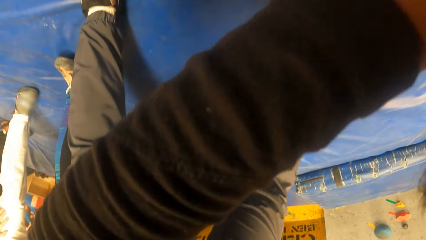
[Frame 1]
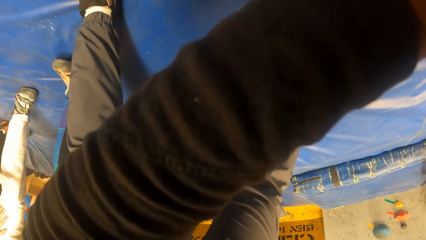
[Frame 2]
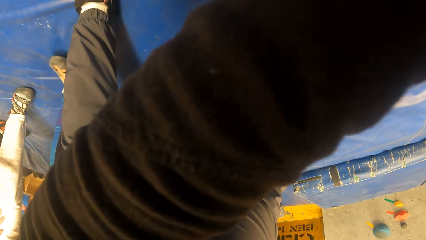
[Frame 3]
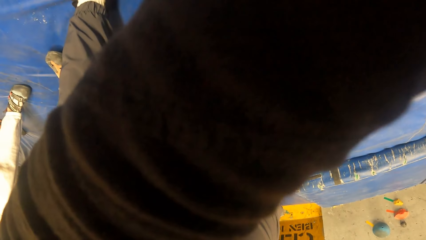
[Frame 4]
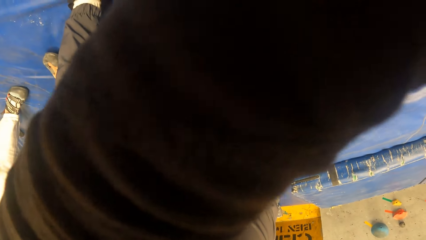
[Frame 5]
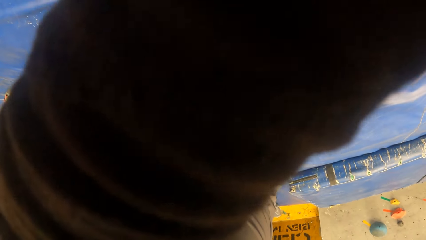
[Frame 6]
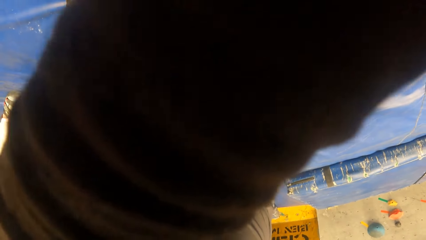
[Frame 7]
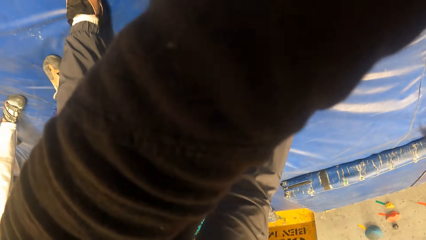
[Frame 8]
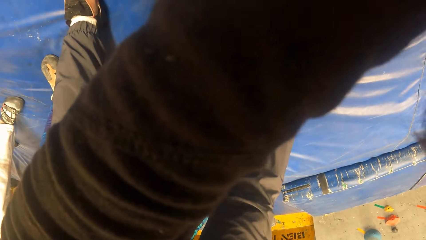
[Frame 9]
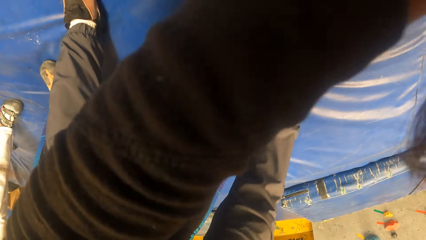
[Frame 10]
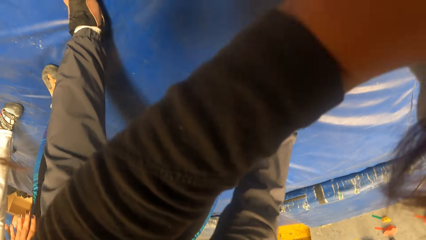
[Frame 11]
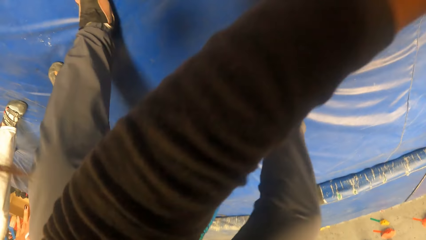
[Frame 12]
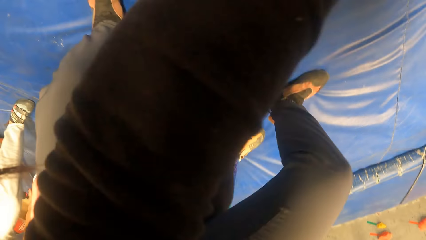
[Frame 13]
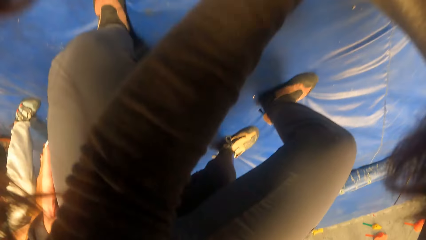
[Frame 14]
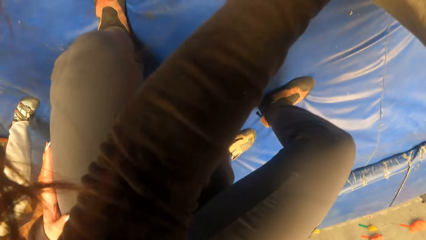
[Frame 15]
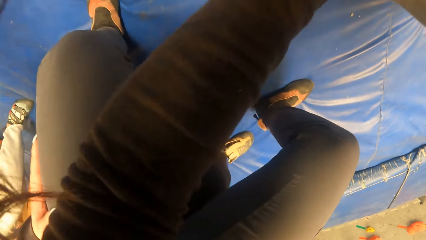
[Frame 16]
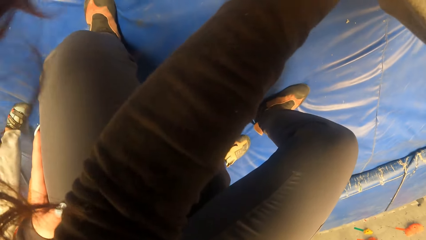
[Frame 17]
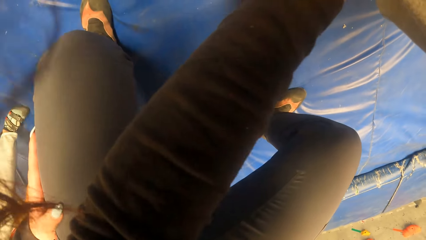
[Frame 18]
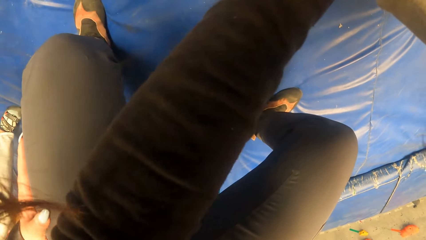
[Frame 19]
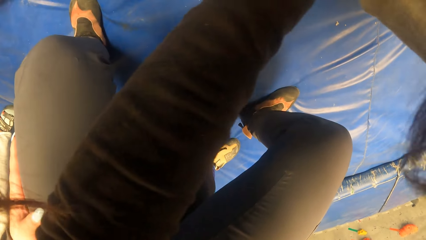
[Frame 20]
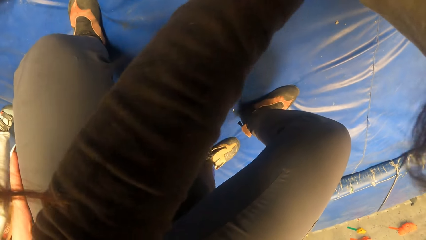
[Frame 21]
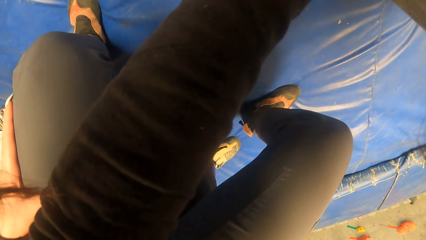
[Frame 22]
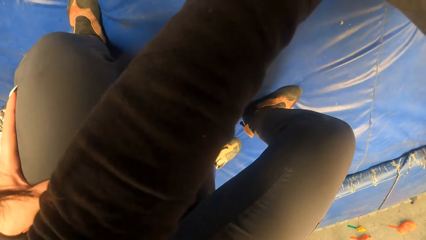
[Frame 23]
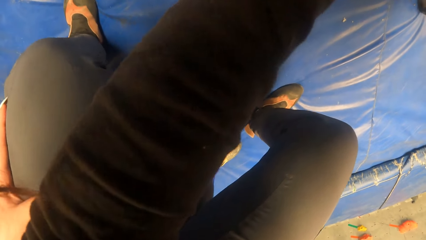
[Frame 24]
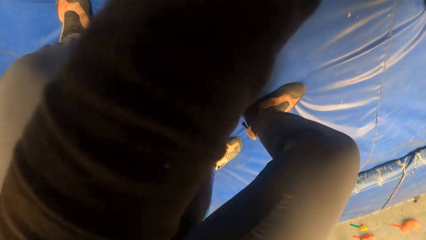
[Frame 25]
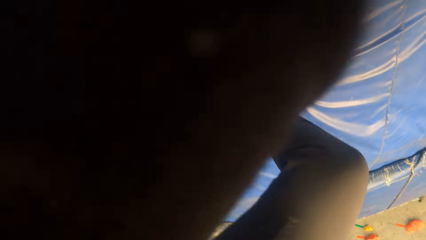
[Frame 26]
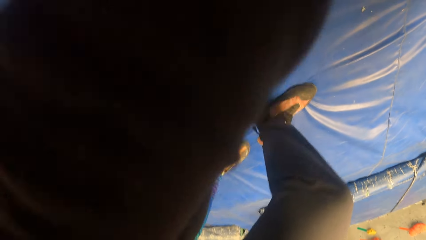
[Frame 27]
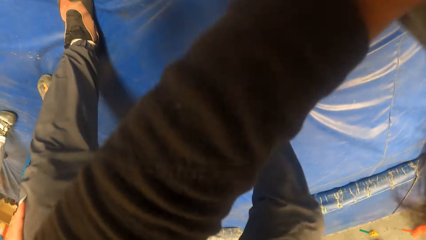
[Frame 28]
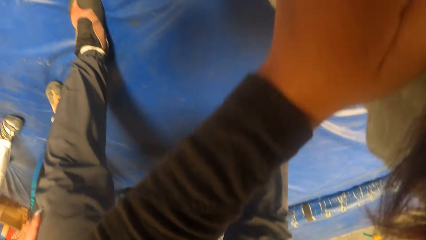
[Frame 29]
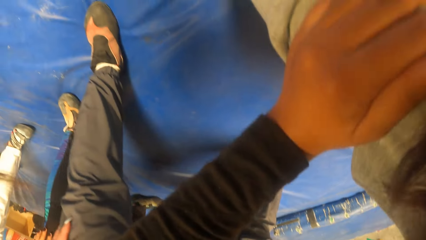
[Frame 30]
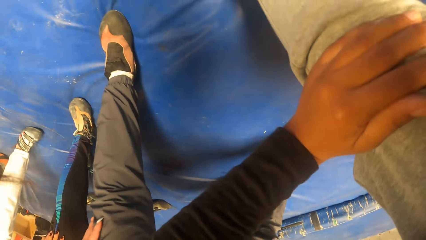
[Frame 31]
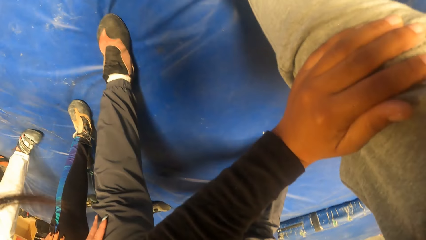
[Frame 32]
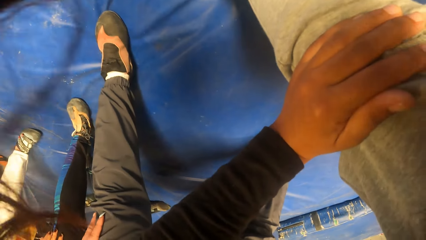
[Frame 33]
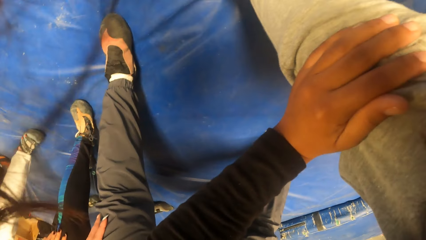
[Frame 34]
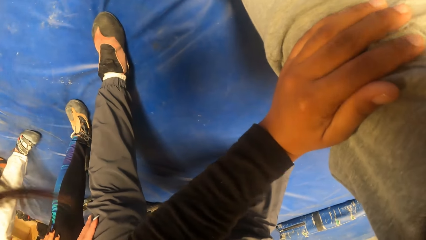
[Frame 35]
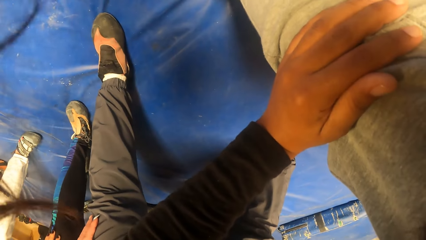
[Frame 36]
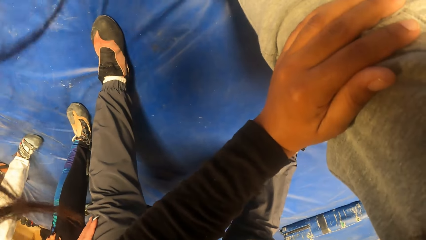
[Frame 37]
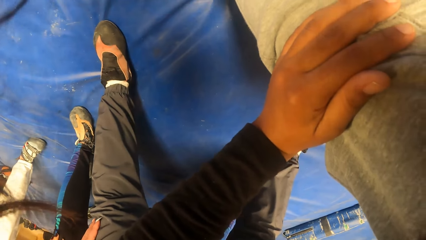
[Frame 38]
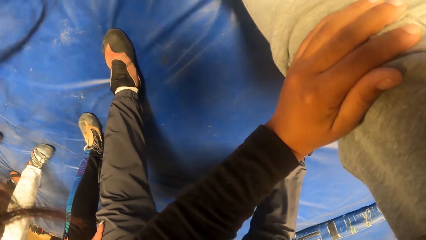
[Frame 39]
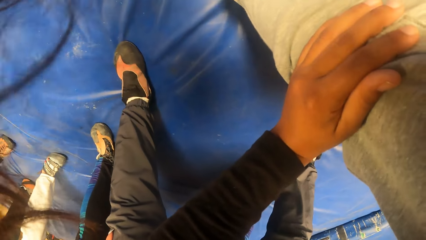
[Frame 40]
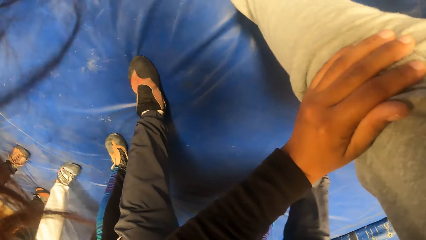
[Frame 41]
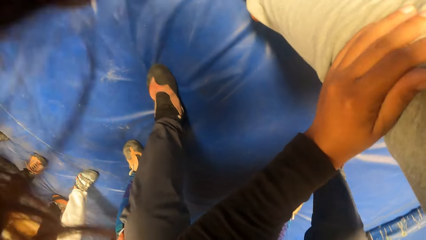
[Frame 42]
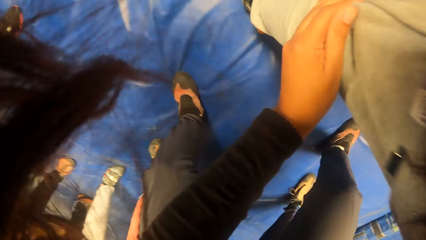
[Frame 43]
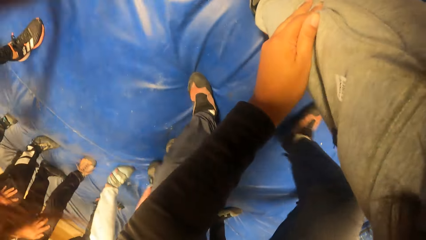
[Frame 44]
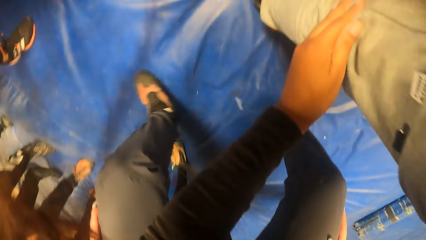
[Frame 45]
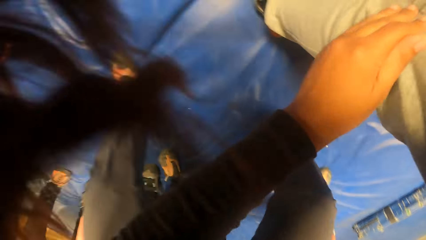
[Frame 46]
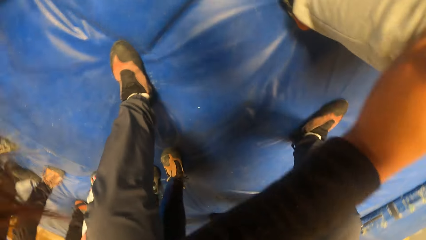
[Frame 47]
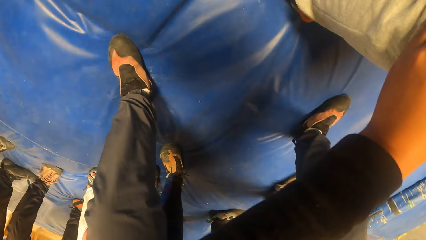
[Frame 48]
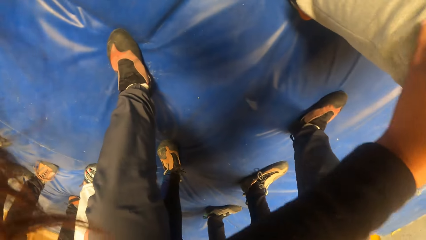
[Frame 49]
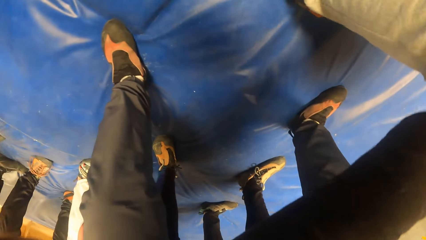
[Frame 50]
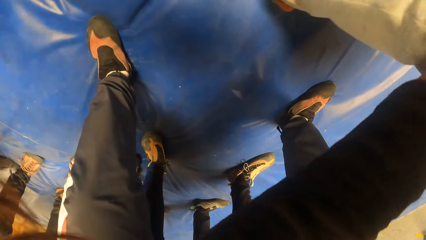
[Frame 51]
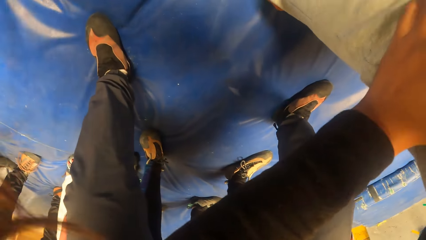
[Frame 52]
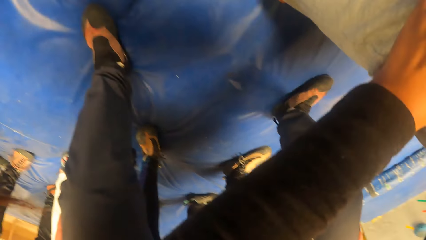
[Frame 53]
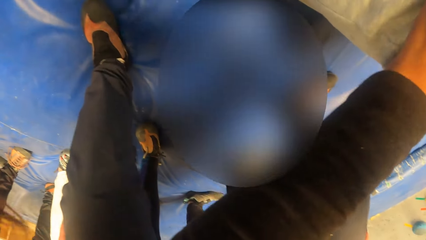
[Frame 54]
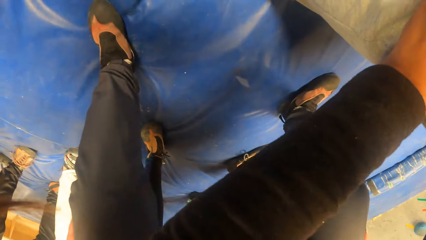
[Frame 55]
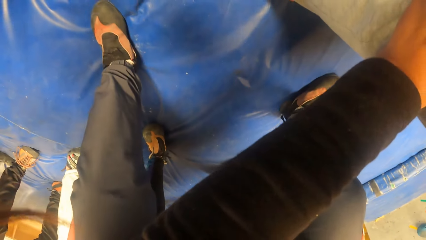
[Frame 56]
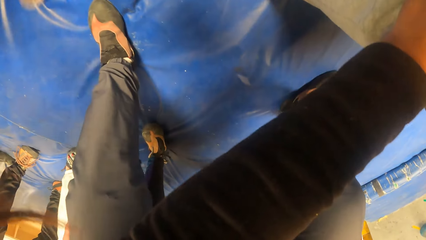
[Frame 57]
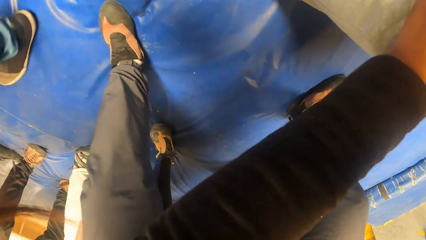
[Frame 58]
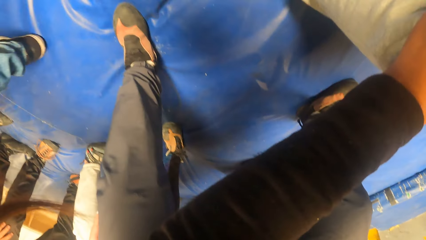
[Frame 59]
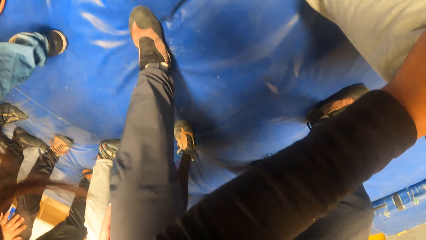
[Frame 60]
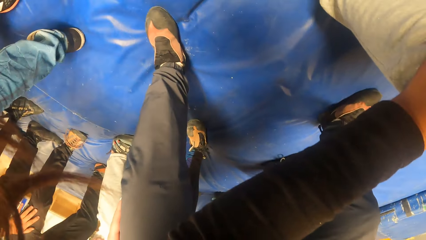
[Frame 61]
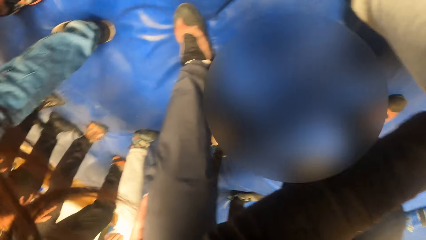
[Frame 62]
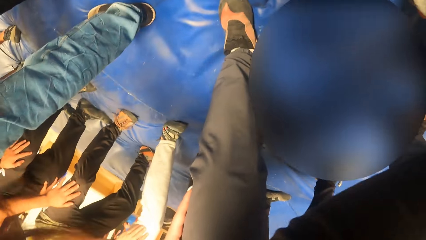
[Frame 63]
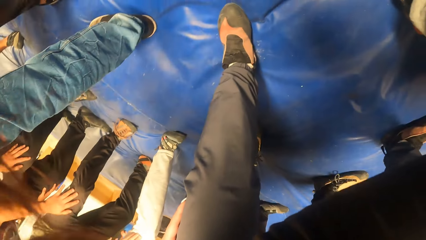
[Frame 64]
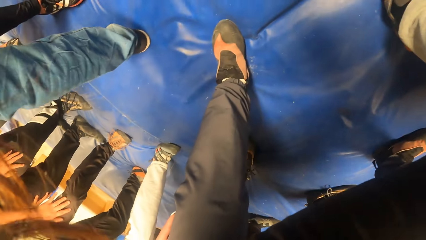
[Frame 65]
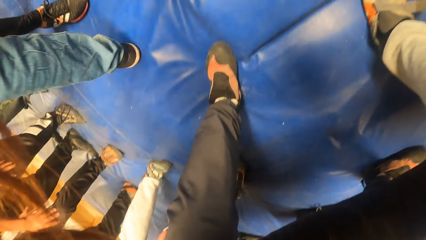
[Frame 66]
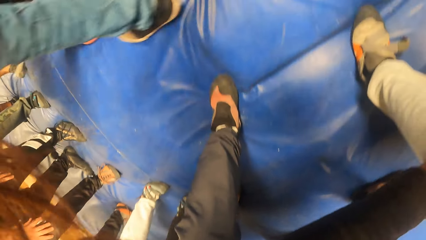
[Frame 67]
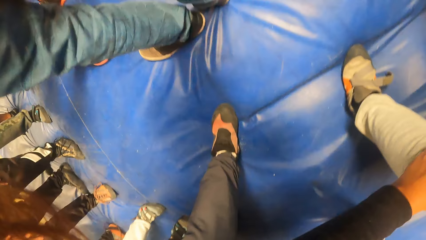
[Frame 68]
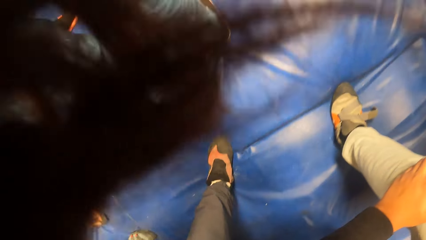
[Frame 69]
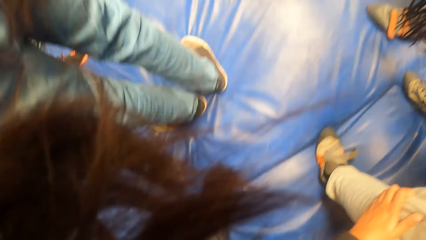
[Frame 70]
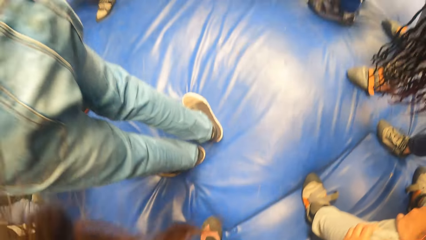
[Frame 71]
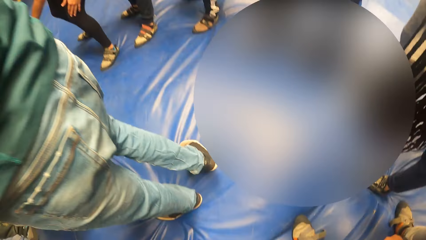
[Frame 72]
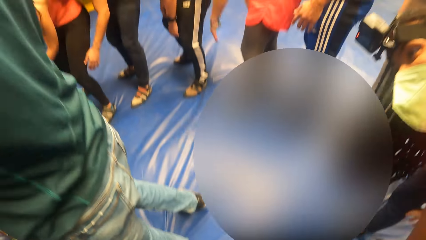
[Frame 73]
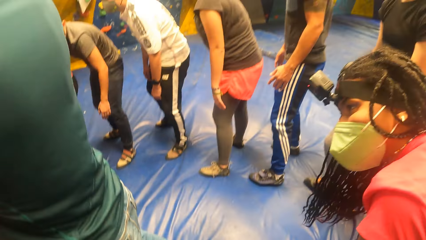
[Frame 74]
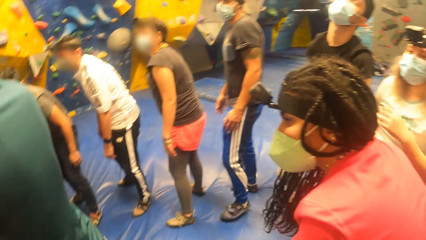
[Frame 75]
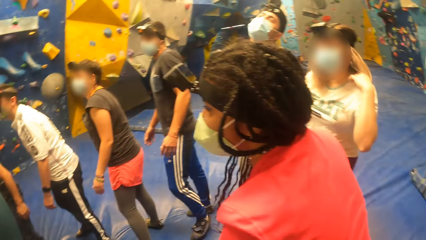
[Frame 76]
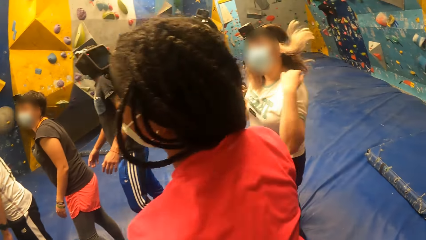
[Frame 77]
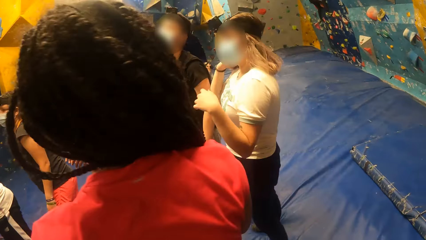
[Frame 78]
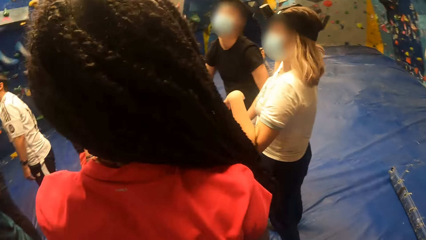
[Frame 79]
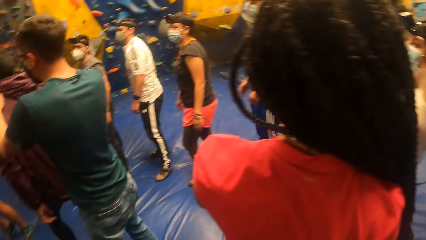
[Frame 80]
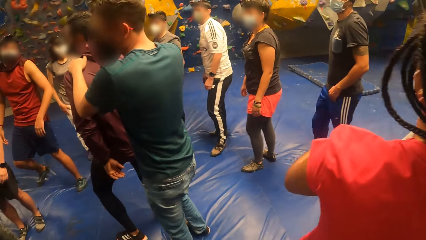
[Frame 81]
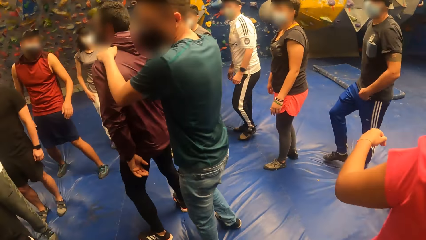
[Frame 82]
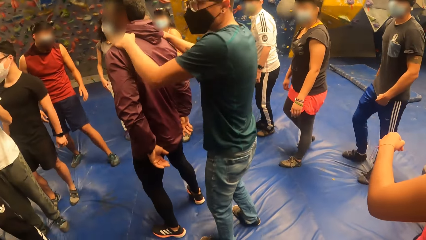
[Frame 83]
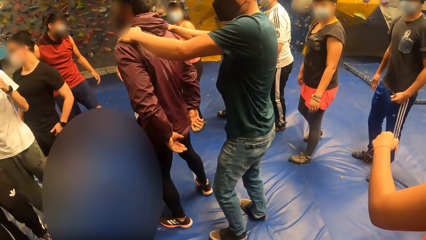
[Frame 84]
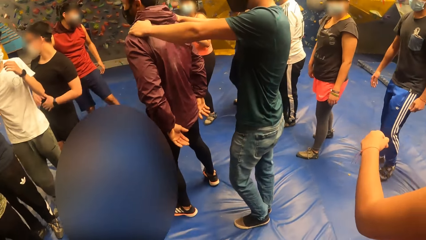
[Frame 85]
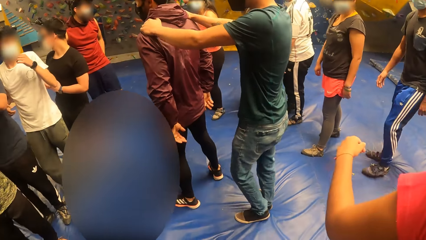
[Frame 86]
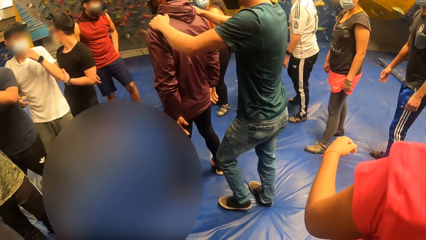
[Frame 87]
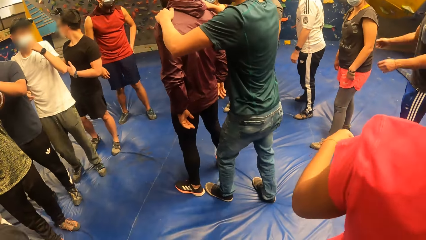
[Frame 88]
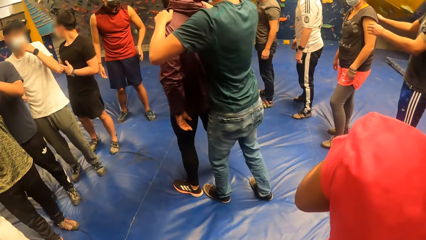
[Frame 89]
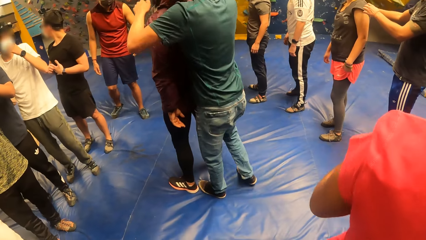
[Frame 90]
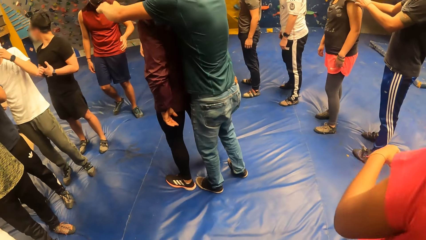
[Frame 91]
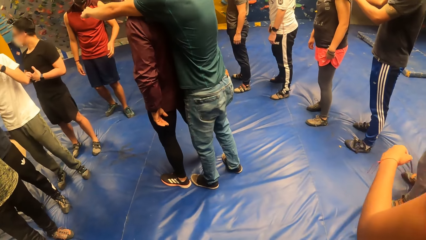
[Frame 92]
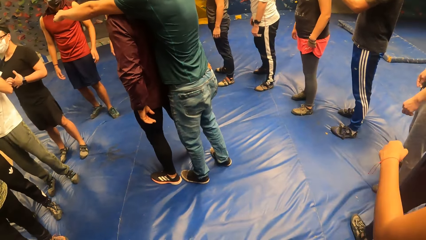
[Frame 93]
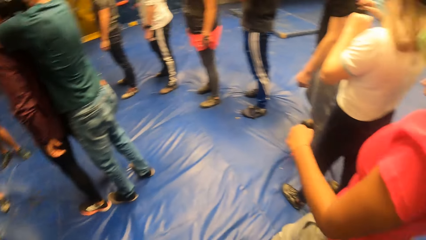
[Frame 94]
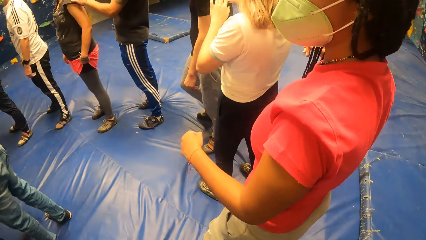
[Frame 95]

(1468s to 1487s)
The camera wearer jumps. They stand. The man holds another man with both hands in the game arena.
